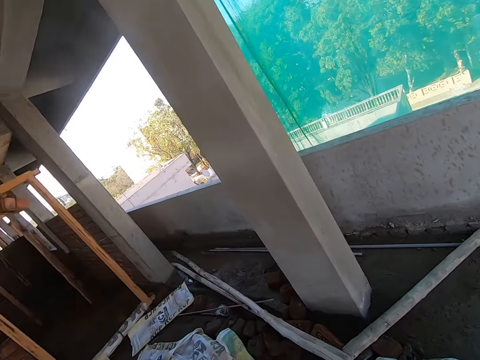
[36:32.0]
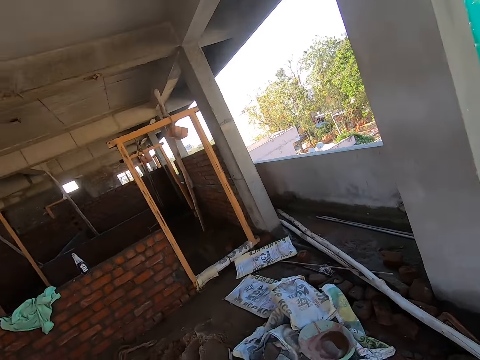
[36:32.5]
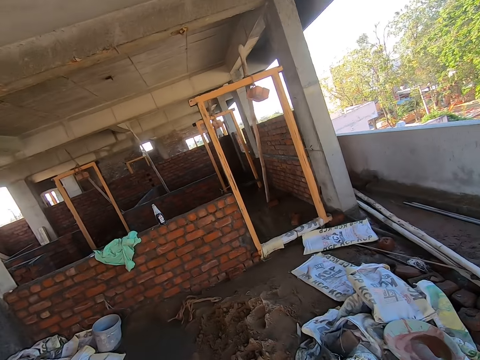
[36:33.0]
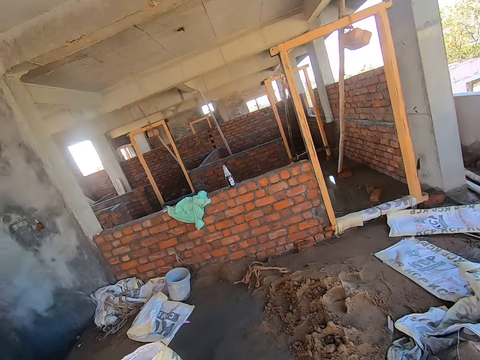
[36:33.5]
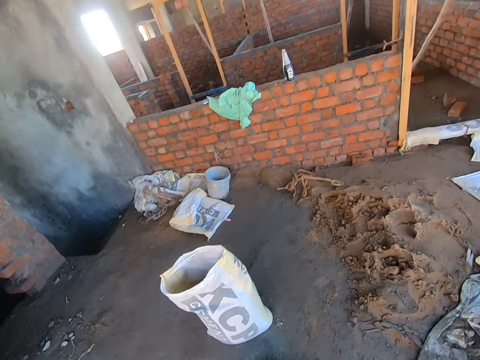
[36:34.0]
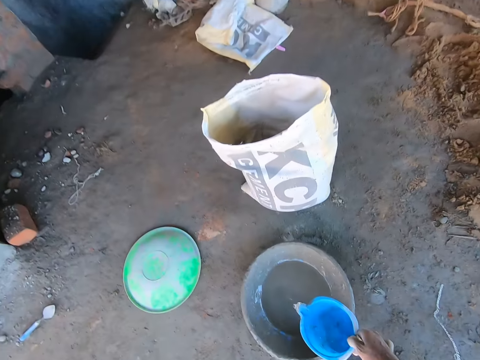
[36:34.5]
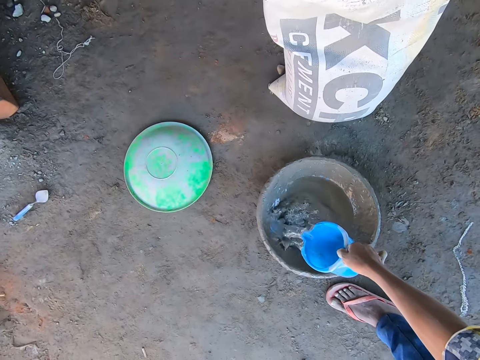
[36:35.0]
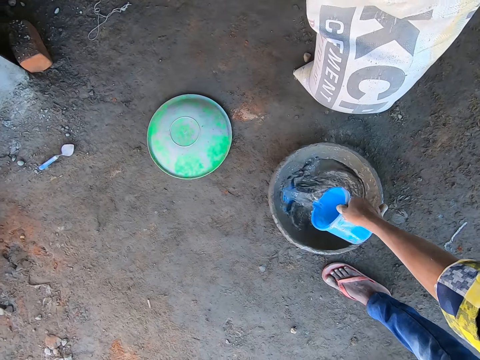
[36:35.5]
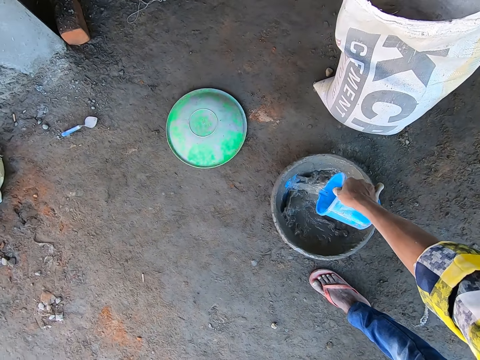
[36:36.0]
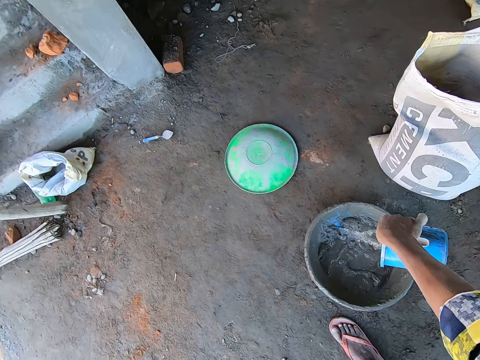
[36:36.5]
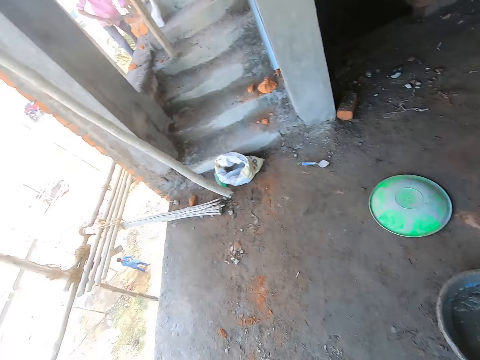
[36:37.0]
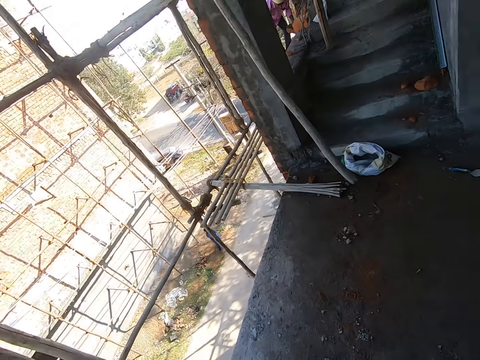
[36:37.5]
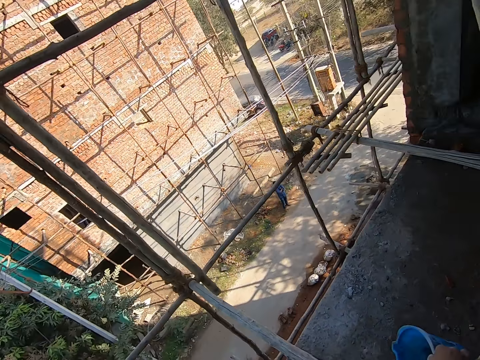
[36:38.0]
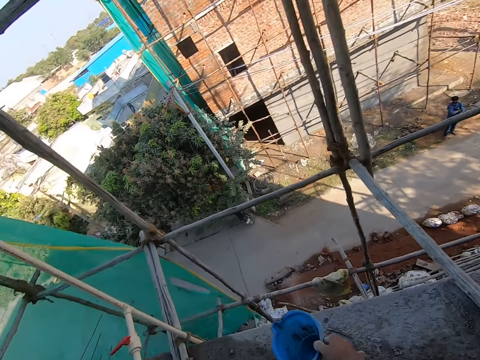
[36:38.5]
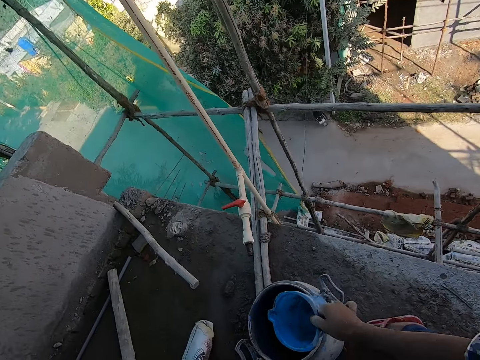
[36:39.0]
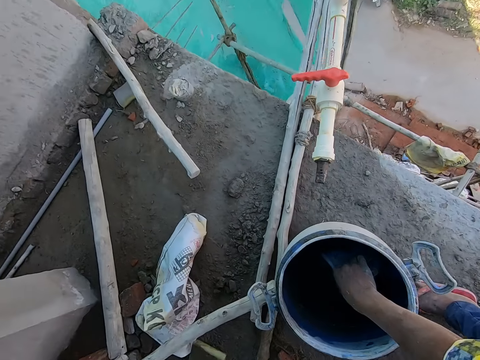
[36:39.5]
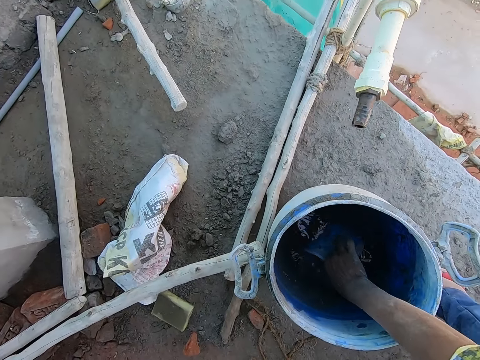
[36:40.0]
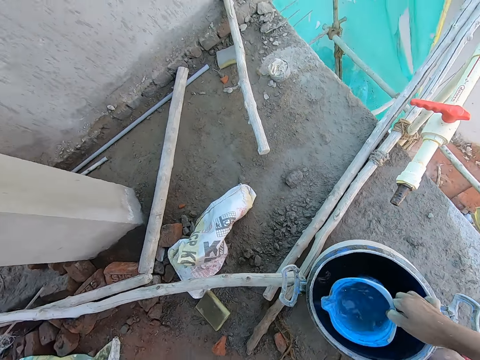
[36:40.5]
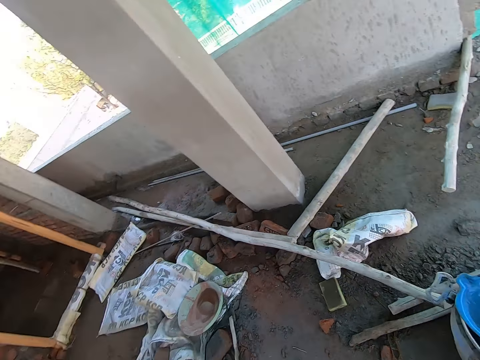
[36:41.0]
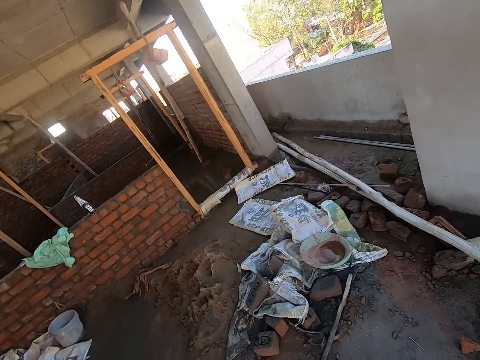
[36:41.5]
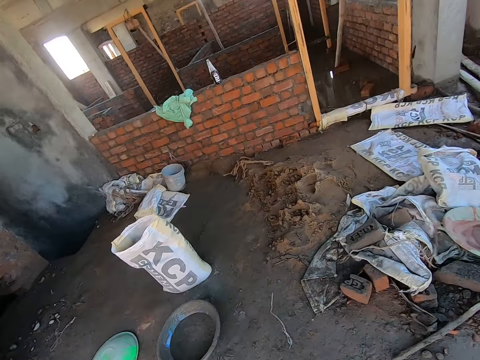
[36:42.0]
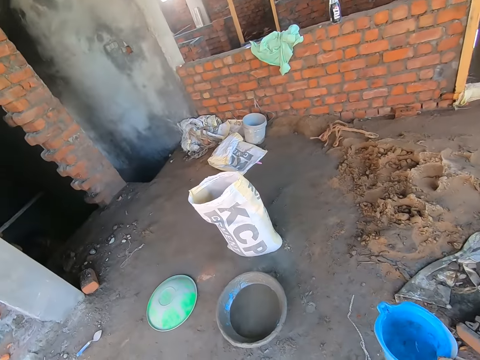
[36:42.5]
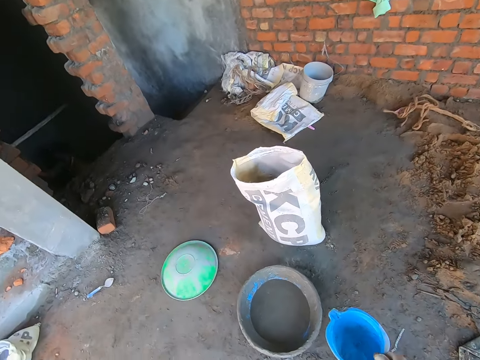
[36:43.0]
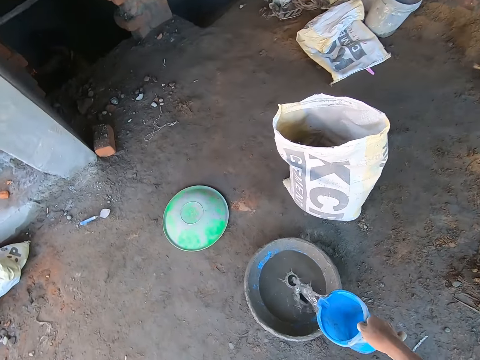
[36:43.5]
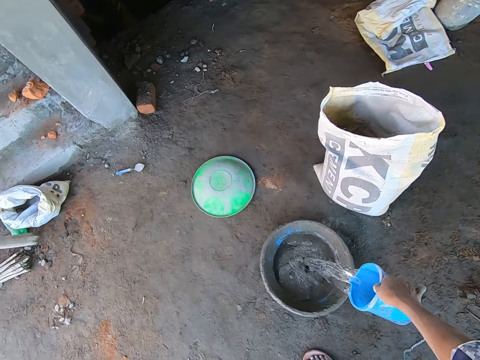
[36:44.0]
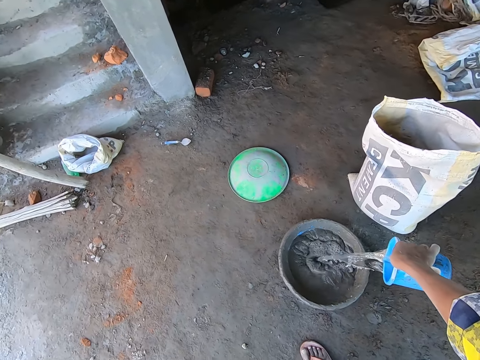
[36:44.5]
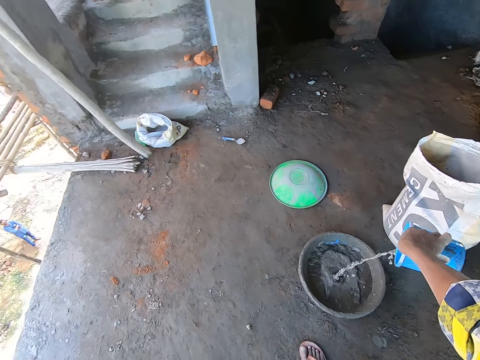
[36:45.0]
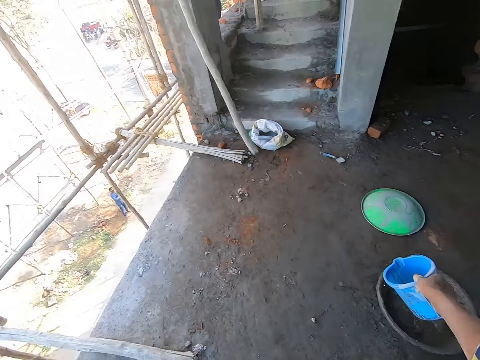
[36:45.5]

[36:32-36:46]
The camera wearer looks around the building. He pours the water in the cup in his right hand into the bowl on the floor. He looks around the building. He takes water from the bucket of water on the floor with the cup in his right hand. He looks around the building. He pours the water in the cup in his right hand into the bowl on the floor.

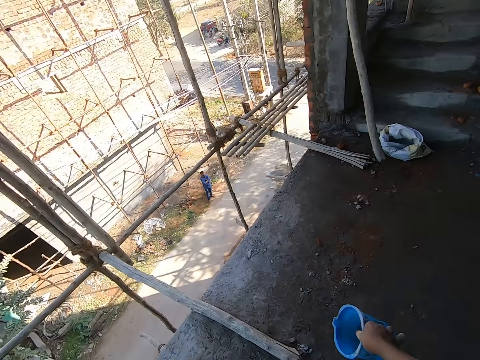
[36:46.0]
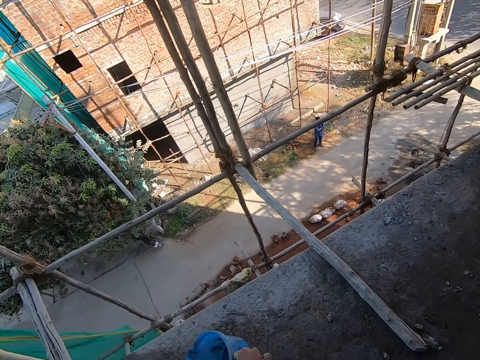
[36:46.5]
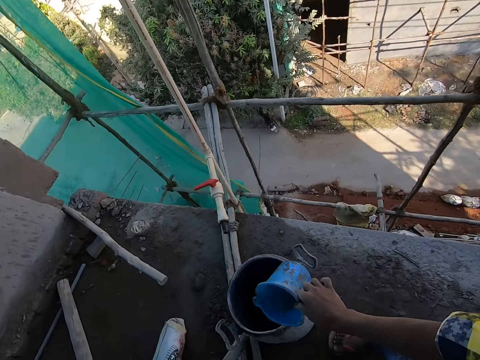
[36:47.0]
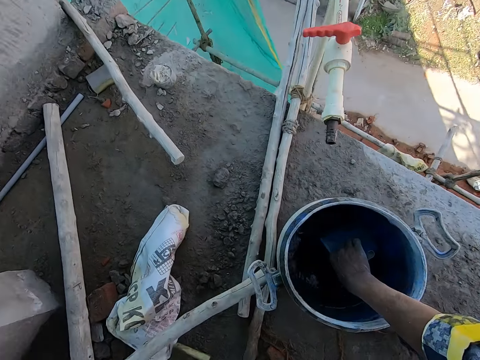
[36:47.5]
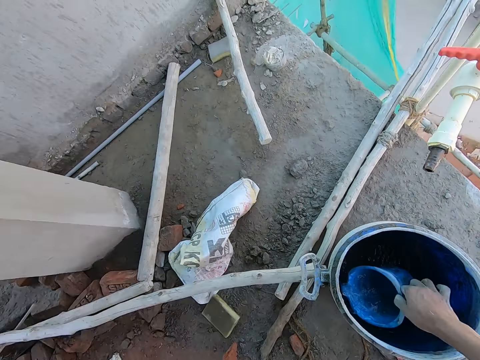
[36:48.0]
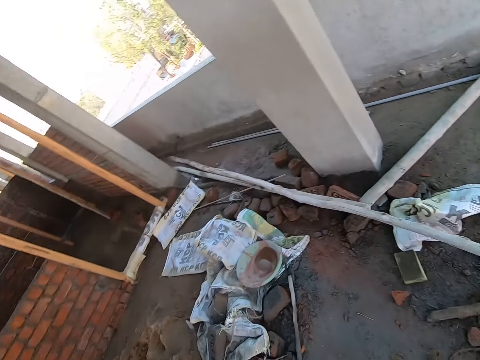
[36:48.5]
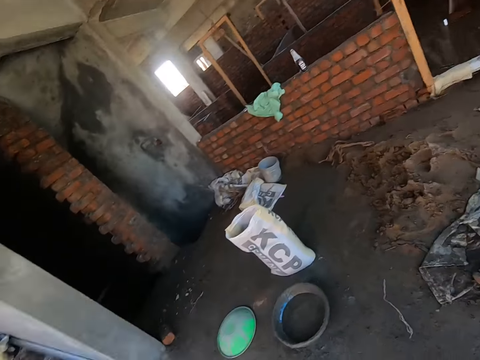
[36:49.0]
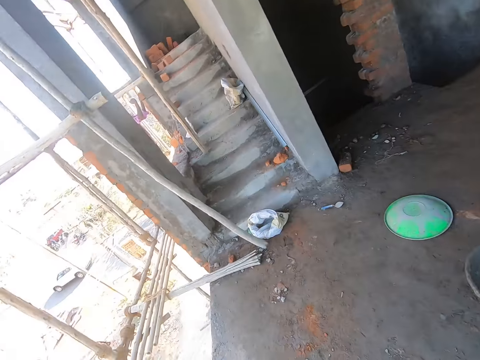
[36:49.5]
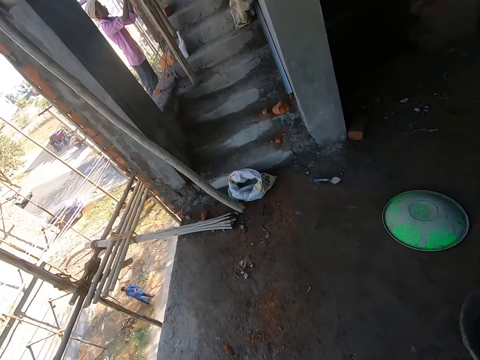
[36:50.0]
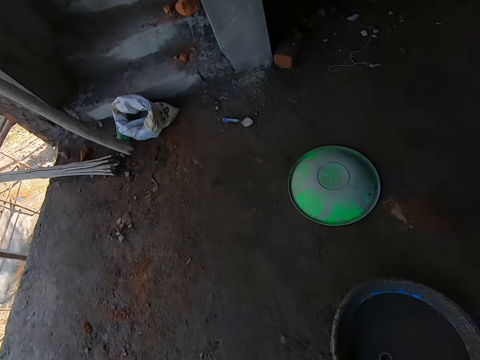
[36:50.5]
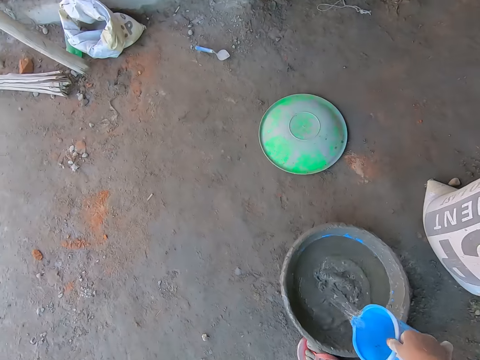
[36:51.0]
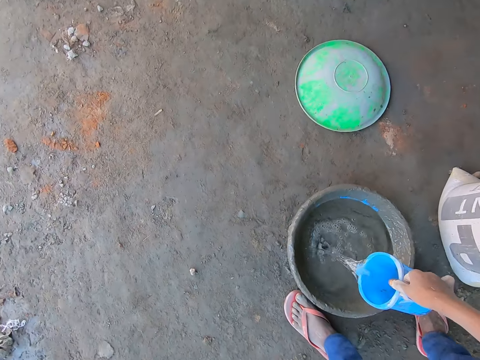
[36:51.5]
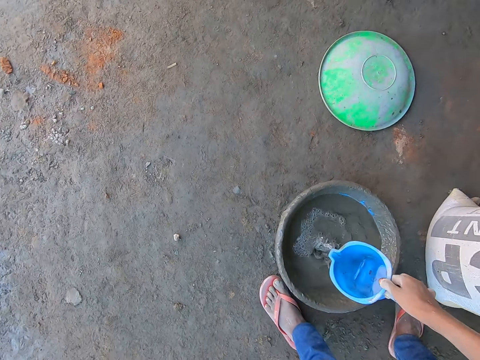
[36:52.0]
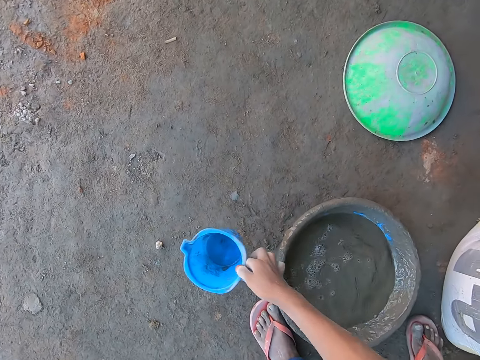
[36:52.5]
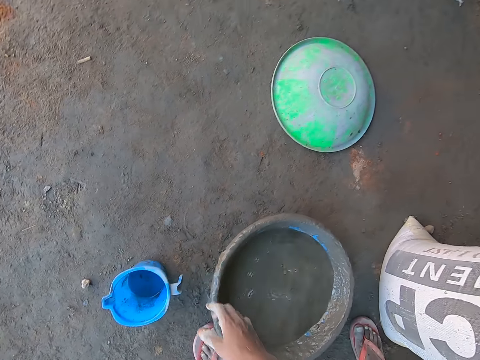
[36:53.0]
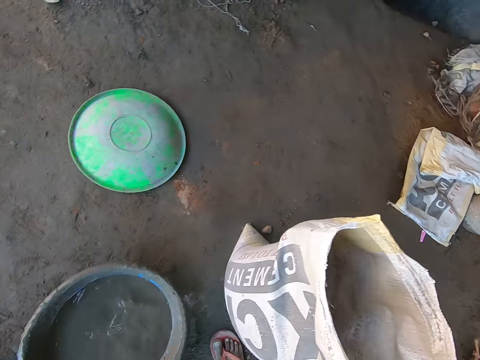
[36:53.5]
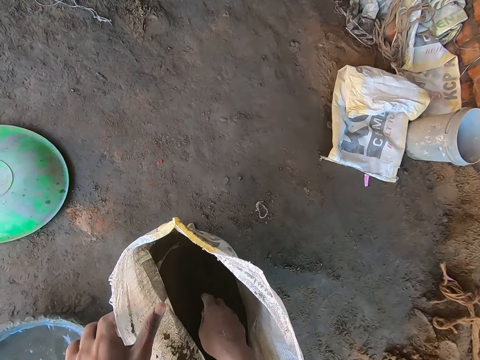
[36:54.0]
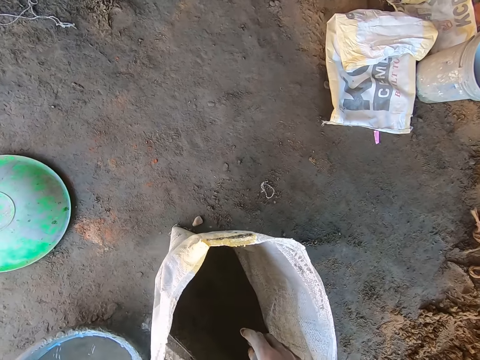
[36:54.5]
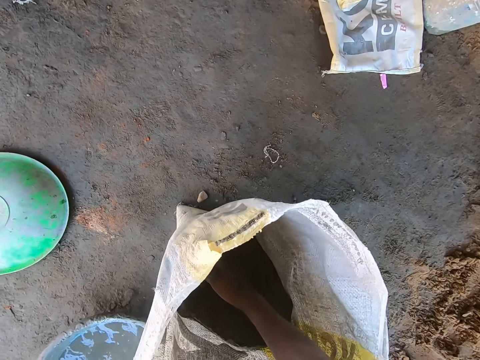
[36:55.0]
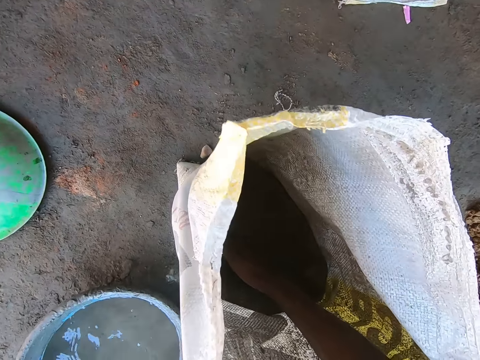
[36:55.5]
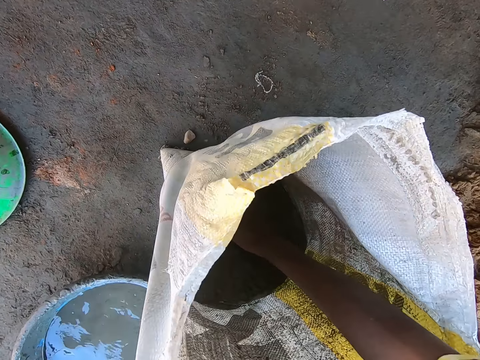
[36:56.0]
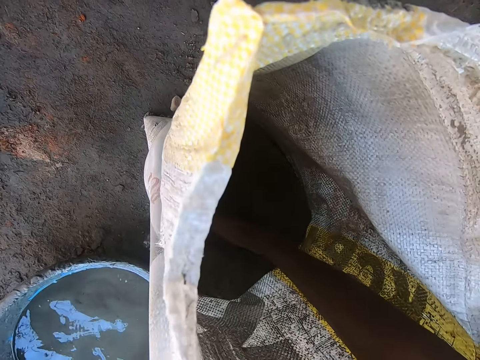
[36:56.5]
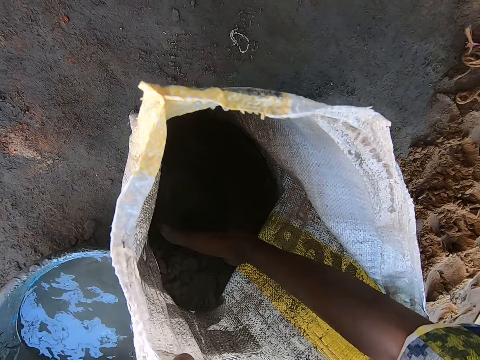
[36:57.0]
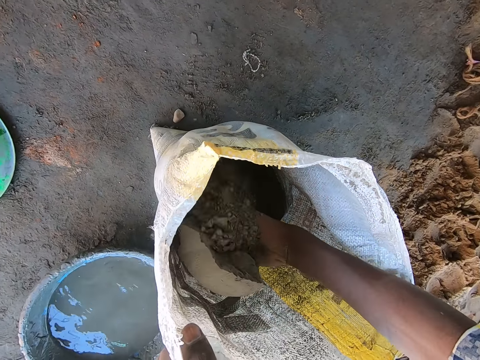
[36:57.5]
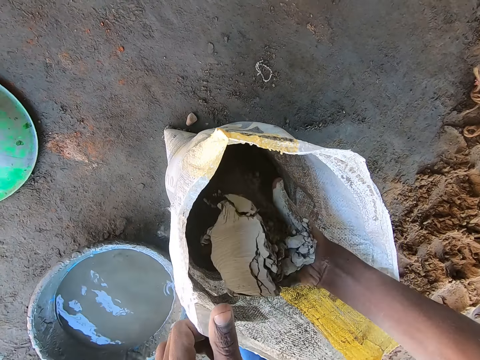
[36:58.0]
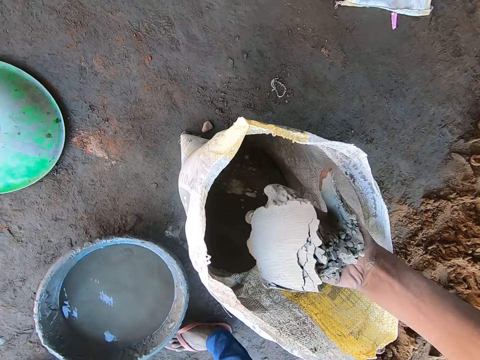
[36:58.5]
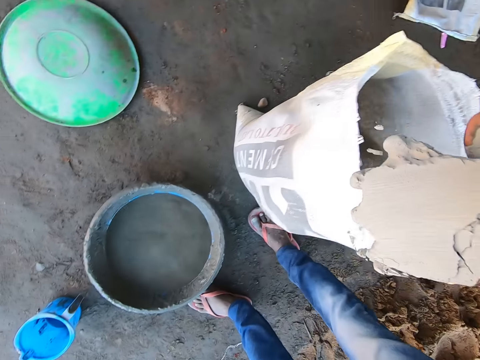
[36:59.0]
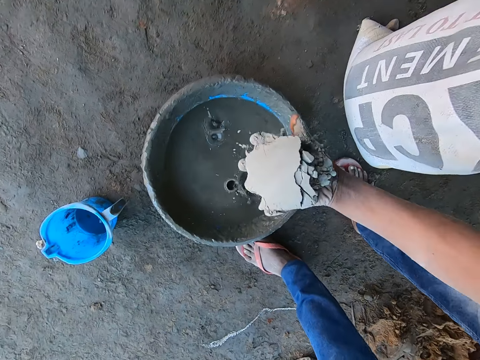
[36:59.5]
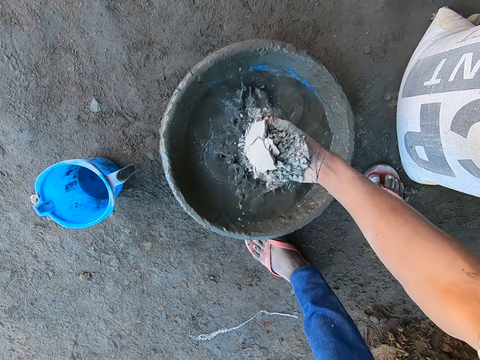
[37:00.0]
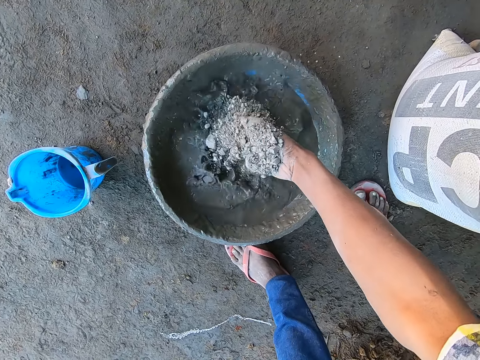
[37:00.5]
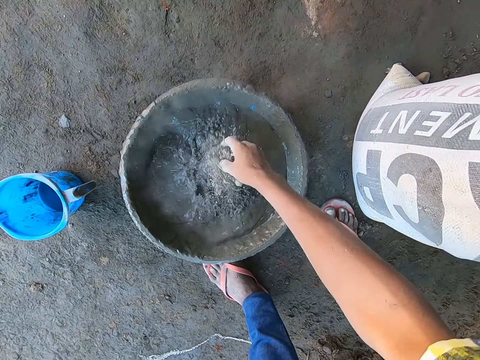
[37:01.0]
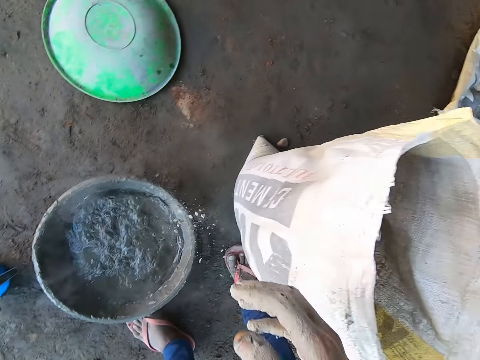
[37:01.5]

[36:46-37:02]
The camera wearer looks around the building. He takes water from the bucket of water on the floor with the cup in his right hand. He looks around the building. He pours the water in the cup in his right hand into the bowl on the floor. He drops the cup in his right hand on the floor. He dips his right hand into a bag of cement on the floor. He holds the bag of cement on the floor with his left hand. He scoops cement from the bag of cement on the floor with his right hand. He pours the cement in his right hand into the bowl of water on the floor.
